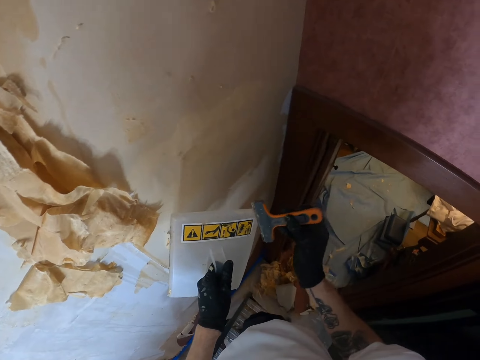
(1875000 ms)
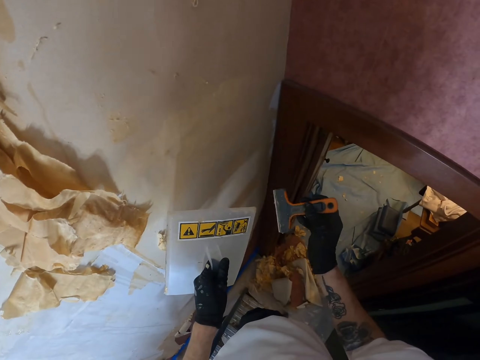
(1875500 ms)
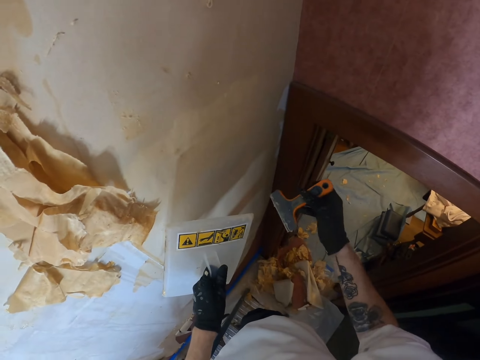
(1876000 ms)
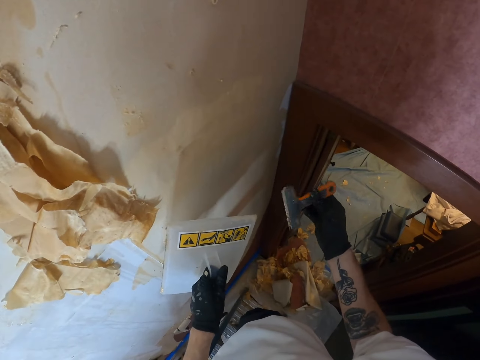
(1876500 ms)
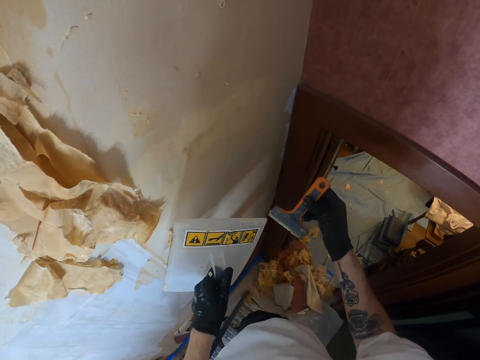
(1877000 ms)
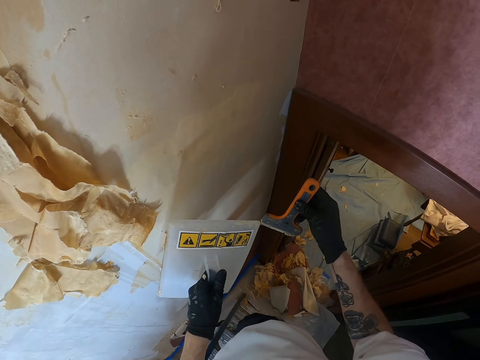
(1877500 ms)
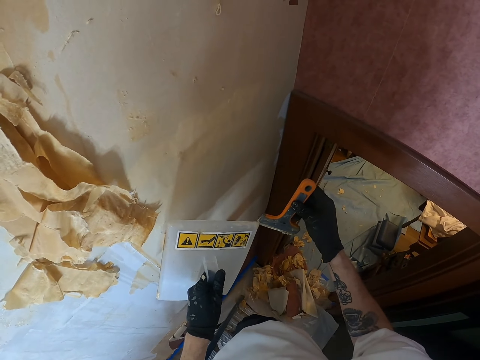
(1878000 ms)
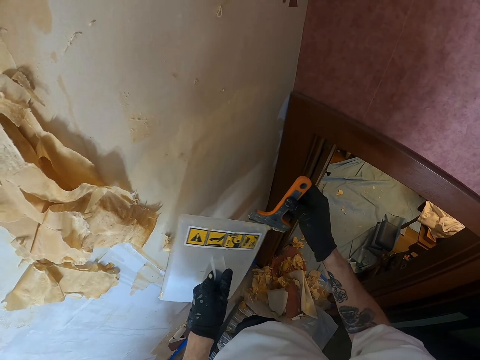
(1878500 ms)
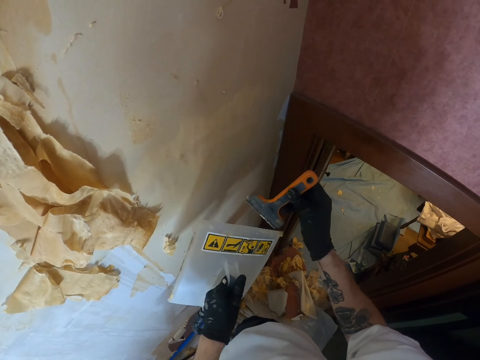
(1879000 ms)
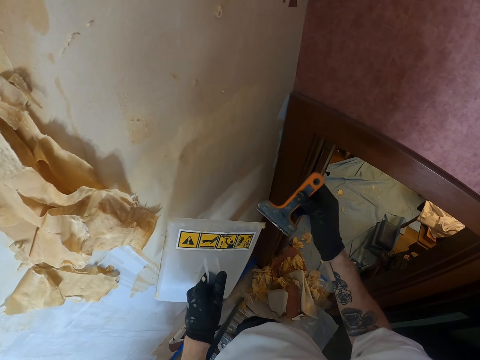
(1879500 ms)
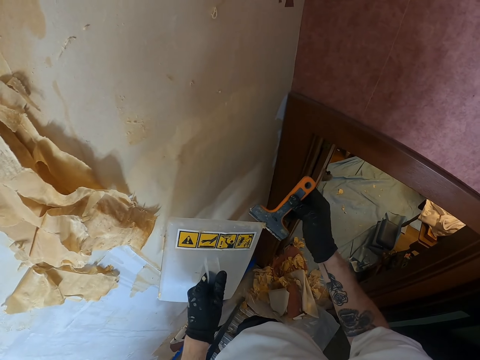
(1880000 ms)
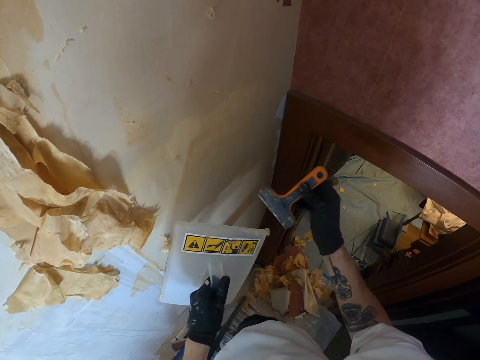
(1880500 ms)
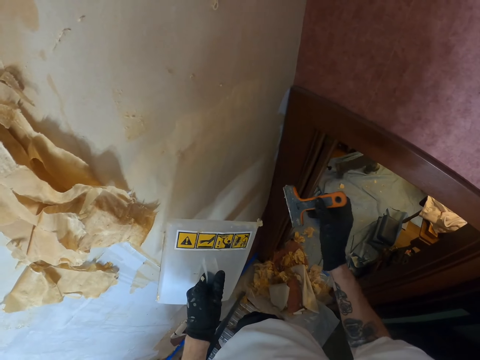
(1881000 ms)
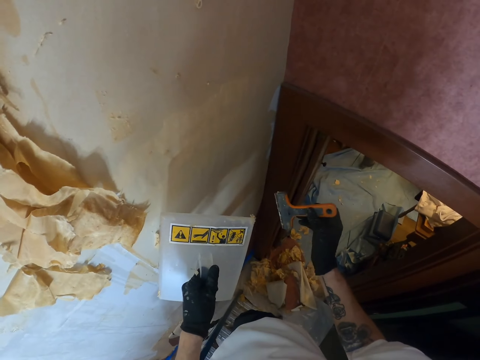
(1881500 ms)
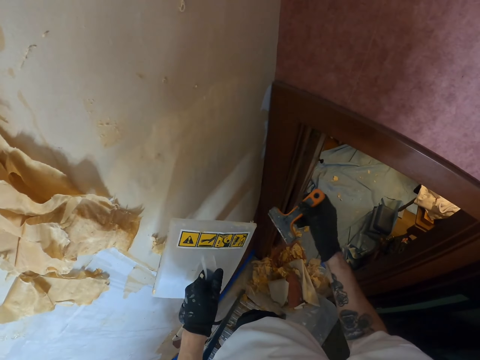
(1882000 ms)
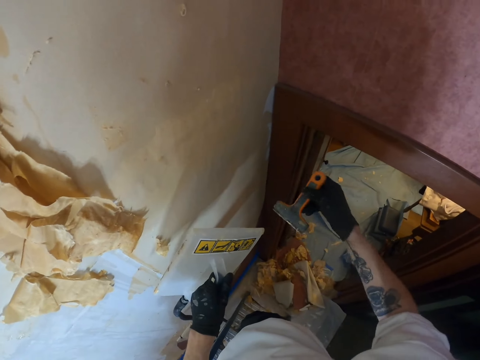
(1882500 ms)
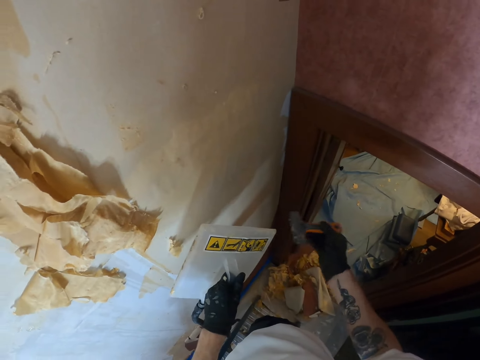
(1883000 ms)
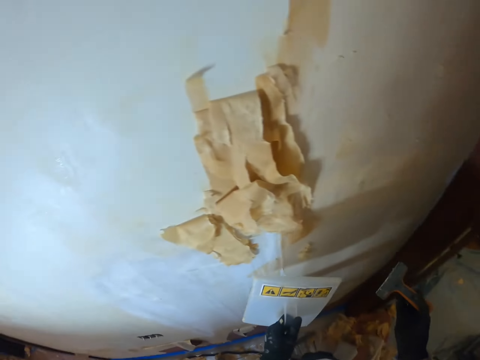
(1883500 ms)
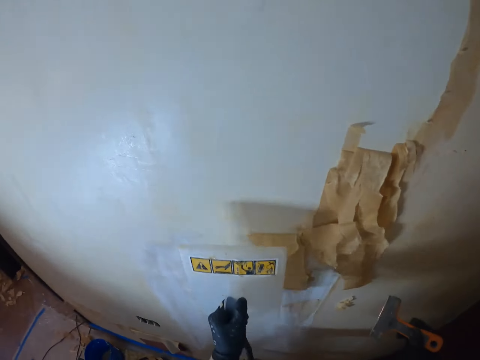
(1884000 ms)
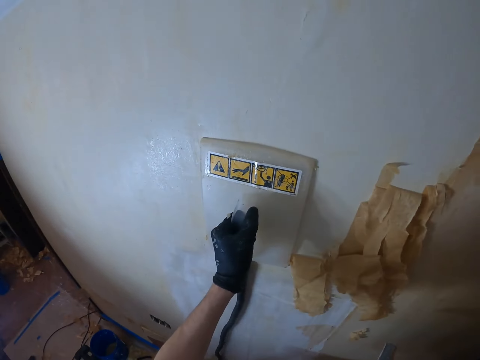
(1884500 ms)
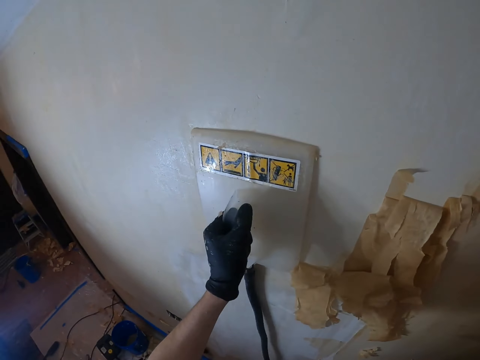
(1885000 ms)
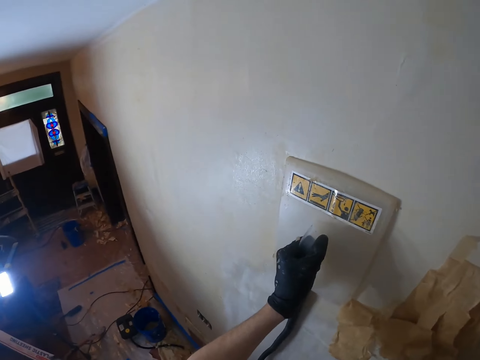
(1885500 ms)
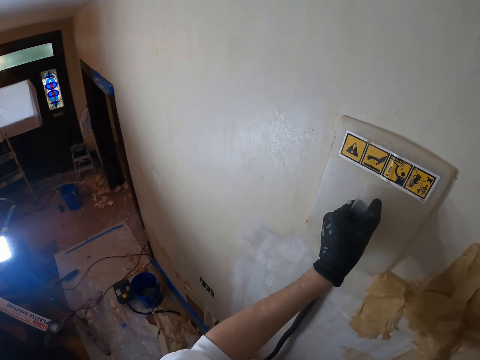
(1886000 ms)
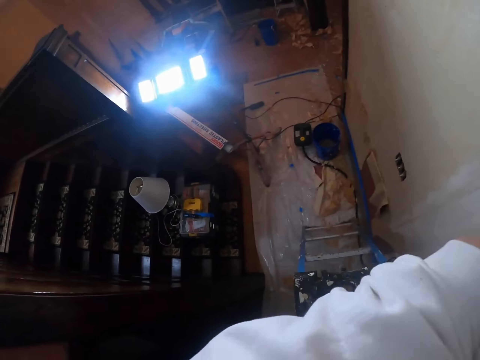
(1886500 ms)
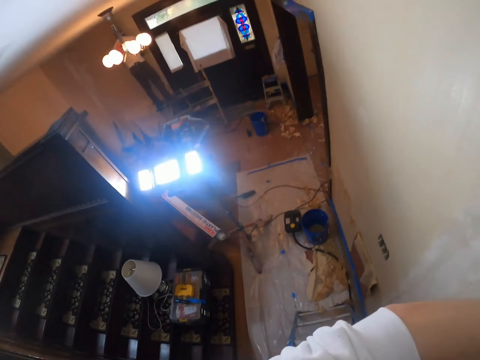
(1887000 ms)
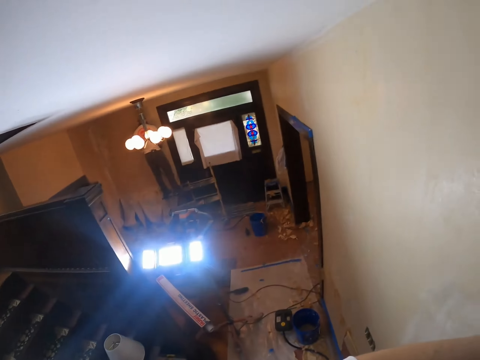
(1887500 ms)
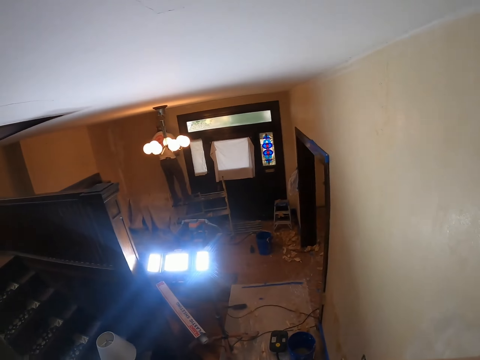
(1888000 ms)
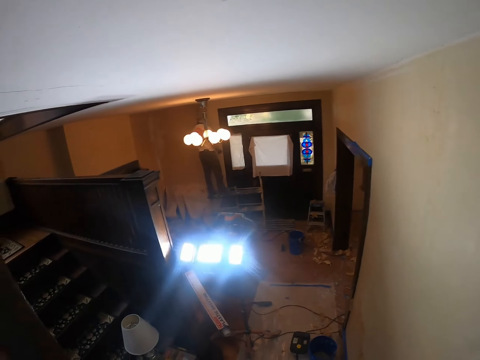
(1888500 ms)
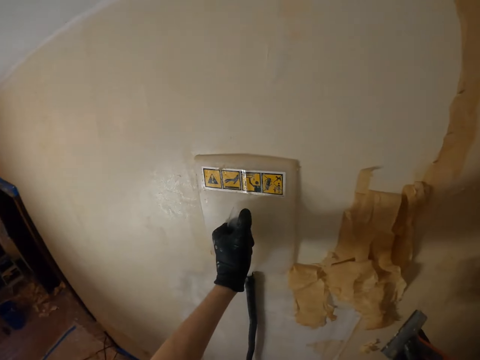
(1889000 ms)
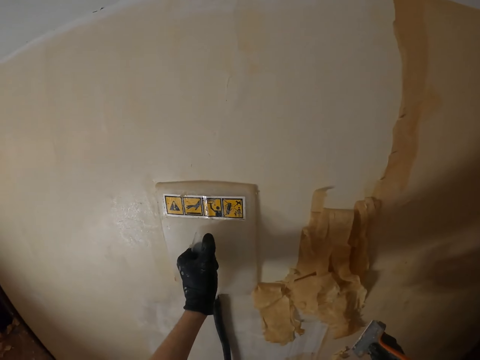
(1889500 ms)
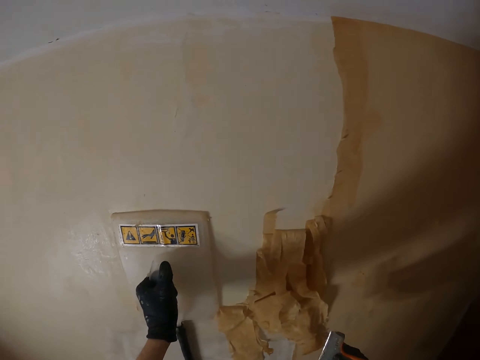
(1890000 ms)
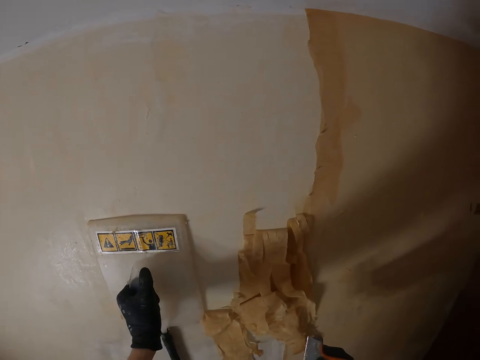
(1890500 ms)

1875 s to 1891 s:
The camera wearer turns the scraper and removes paint from the scraper. They remove waste paint from the plastic float. They move around. They lift the plastic float and place the plastic float on the wall. They look around.

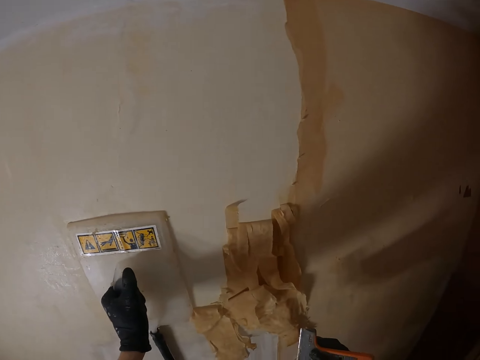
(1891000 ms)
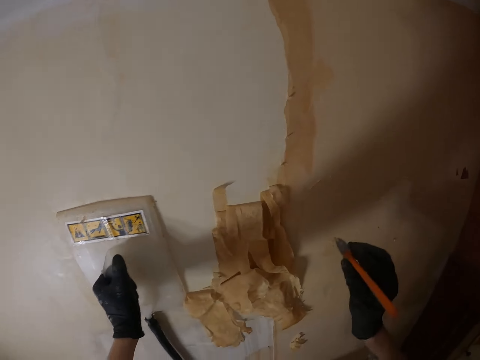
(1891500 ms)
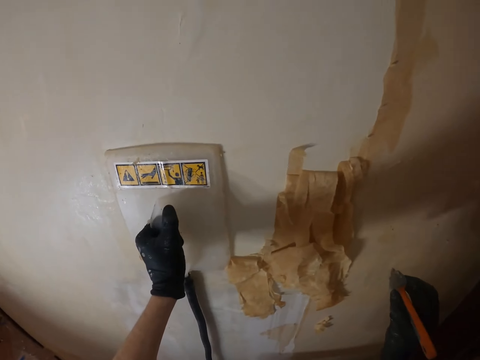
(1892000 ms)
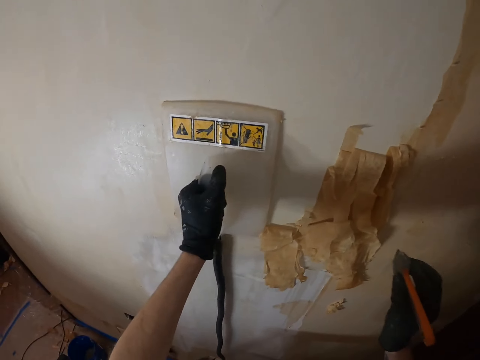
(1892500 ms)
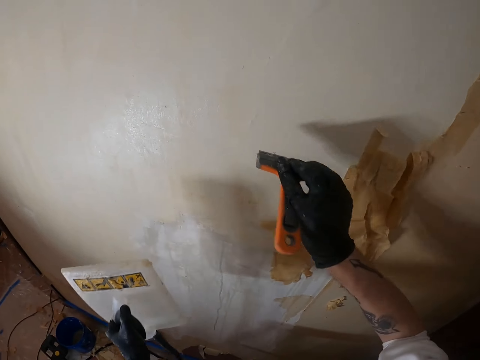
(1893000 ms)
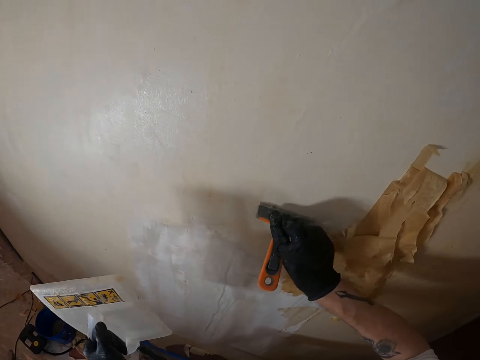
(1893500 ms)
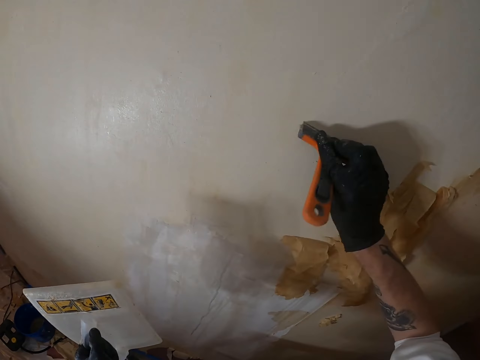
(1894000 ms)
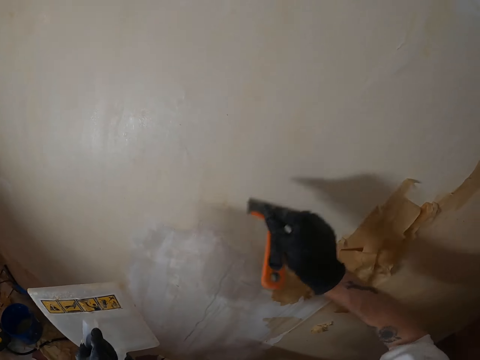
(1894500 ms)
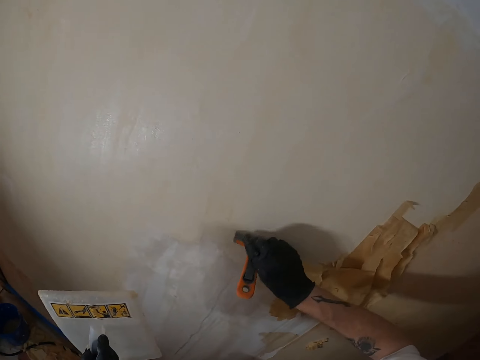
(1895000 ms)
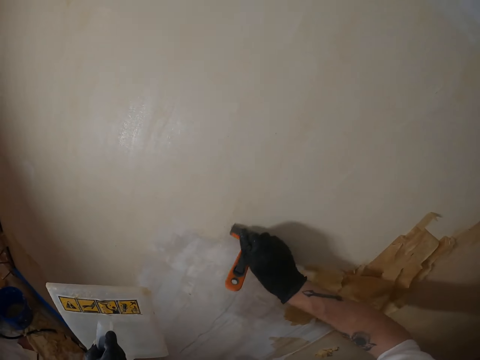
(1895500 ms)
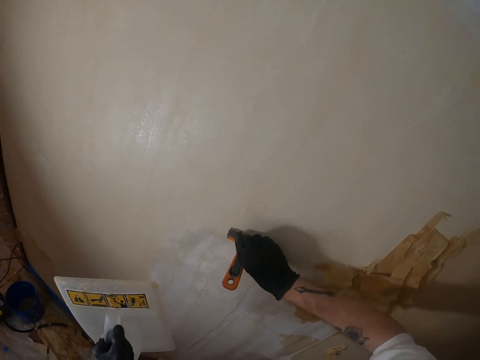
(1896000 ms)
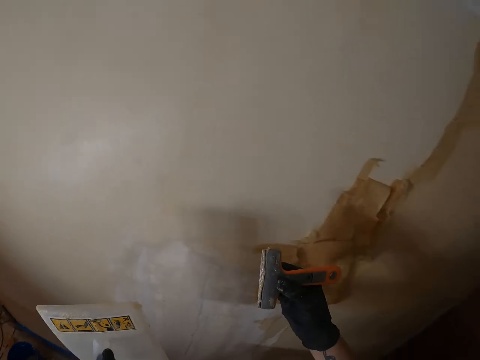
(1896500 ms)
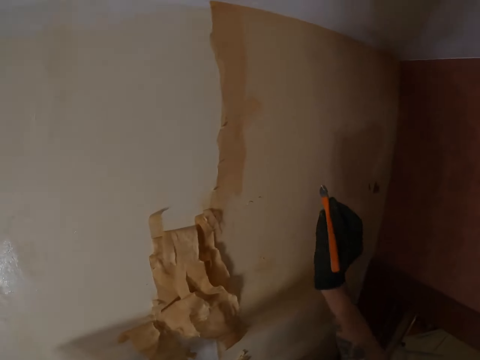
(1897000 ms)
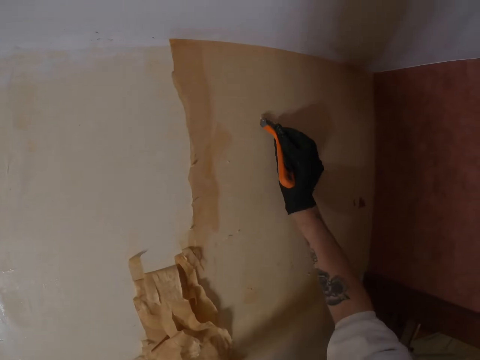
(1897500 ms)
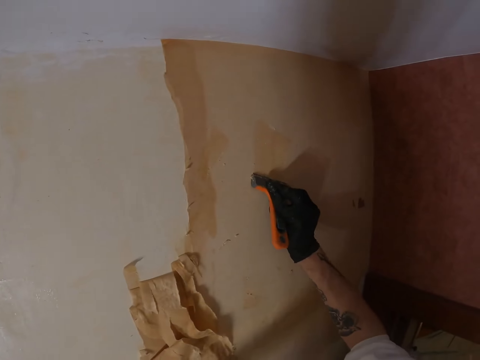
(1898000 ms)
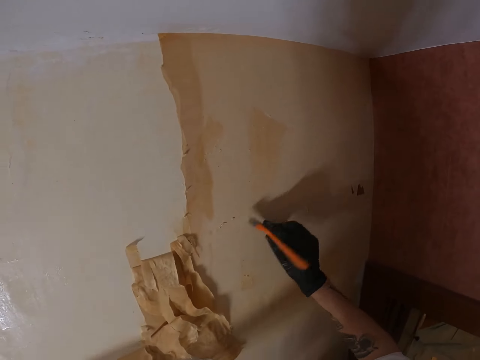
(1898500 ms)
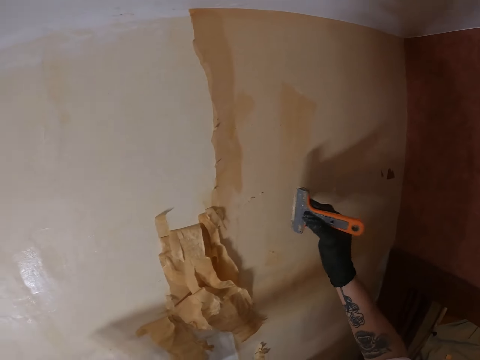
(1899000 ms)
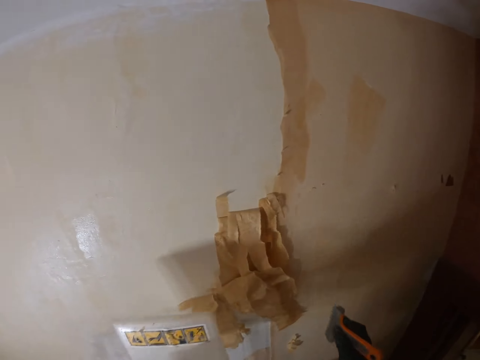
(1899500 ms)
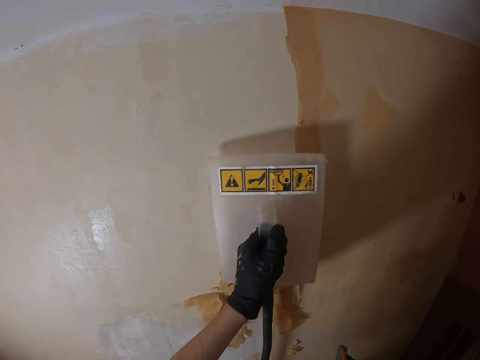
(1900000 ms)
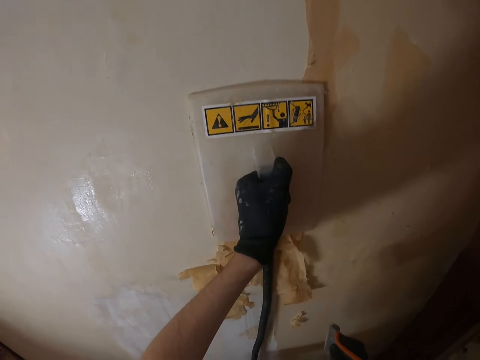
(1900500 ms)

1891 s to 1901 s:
The camera wearer lifts the right hand and looks around. They remove the plastic float from the wall. They remove paint from the wall with a scraper. They move both hands and lift the right hand. They rub the scraper on the wall. They lift the scraper and look at the scraper. They lift the plastic float and press the plastic float on the wall.
